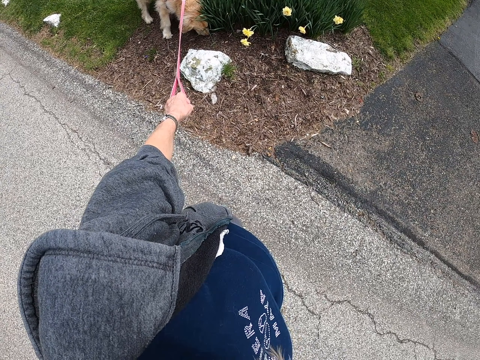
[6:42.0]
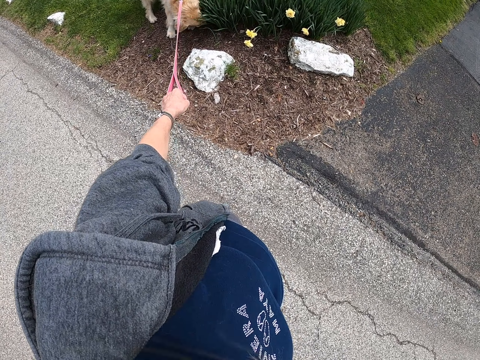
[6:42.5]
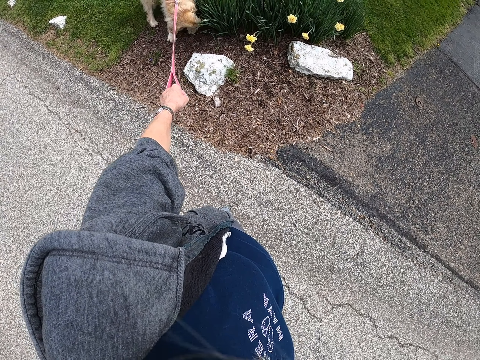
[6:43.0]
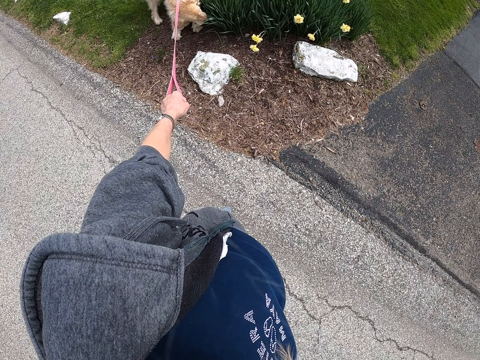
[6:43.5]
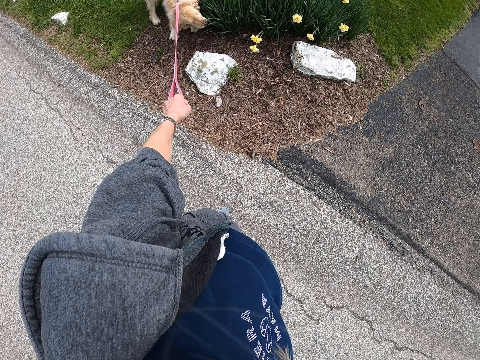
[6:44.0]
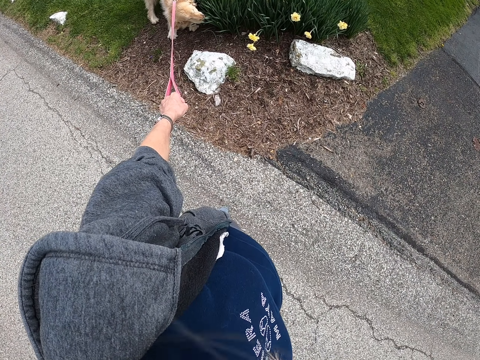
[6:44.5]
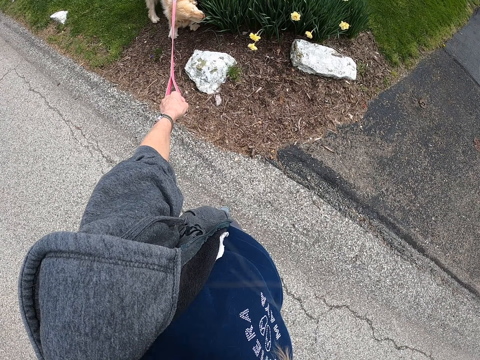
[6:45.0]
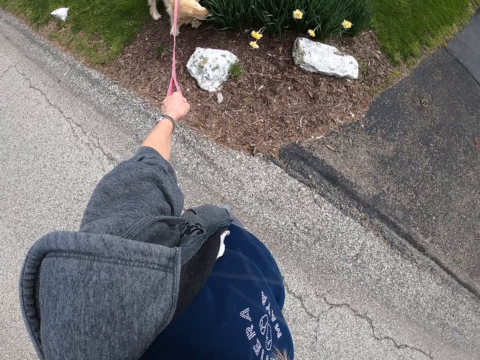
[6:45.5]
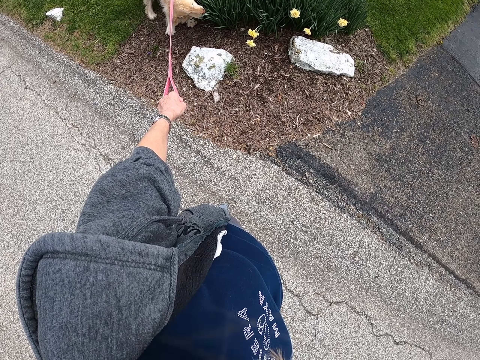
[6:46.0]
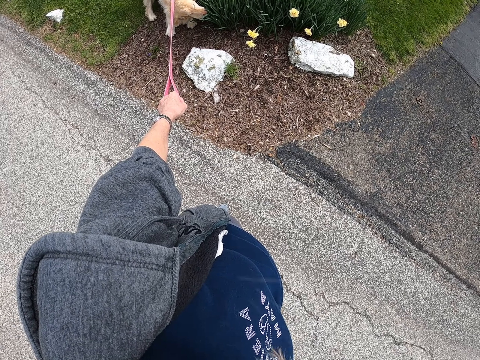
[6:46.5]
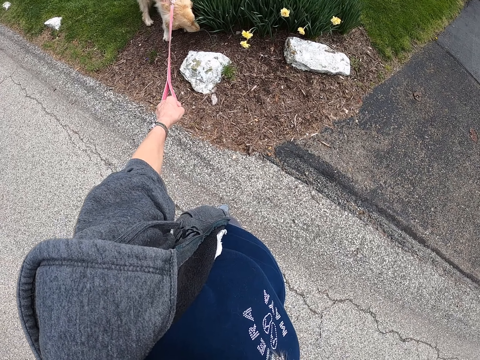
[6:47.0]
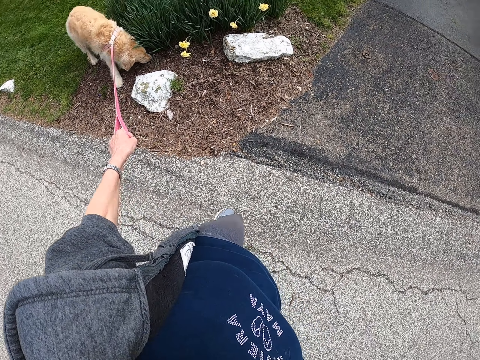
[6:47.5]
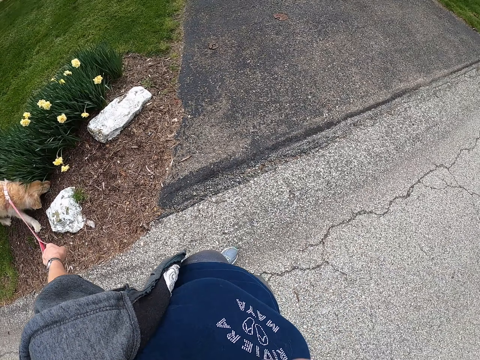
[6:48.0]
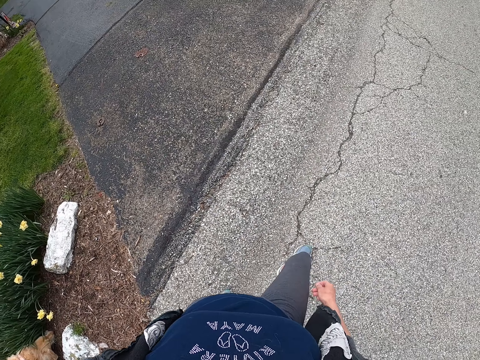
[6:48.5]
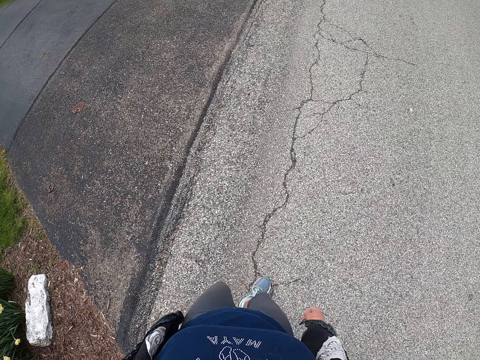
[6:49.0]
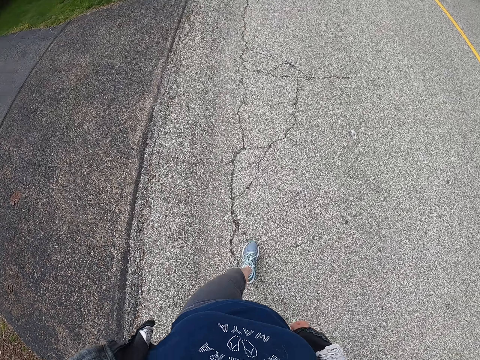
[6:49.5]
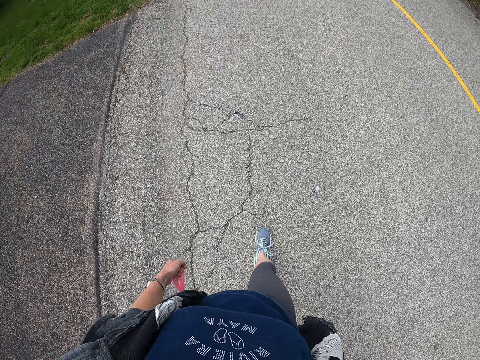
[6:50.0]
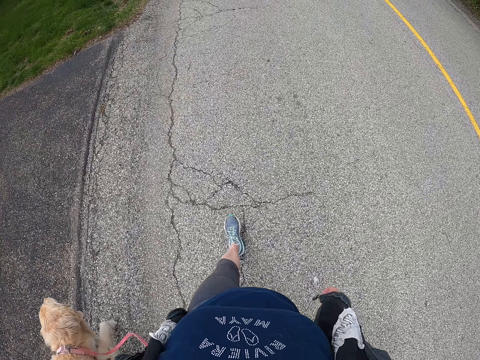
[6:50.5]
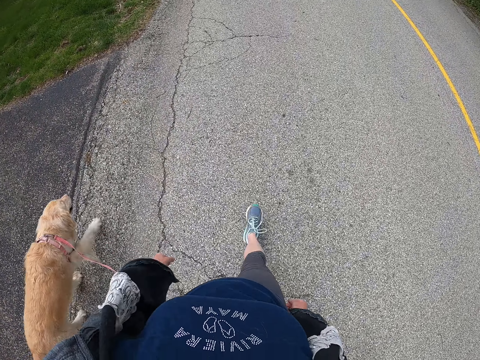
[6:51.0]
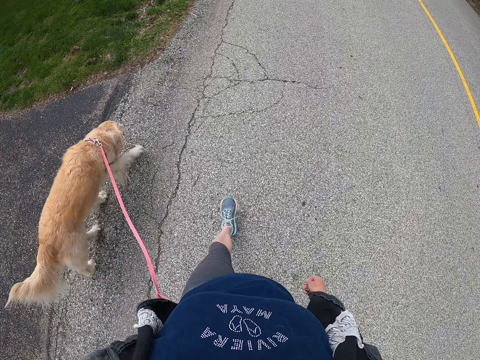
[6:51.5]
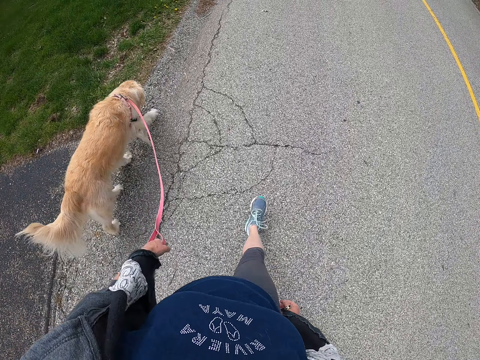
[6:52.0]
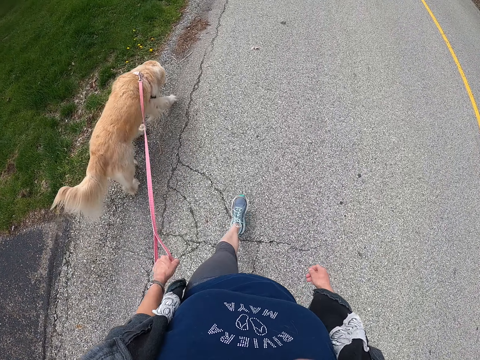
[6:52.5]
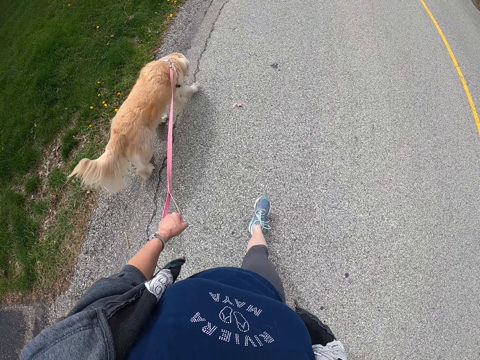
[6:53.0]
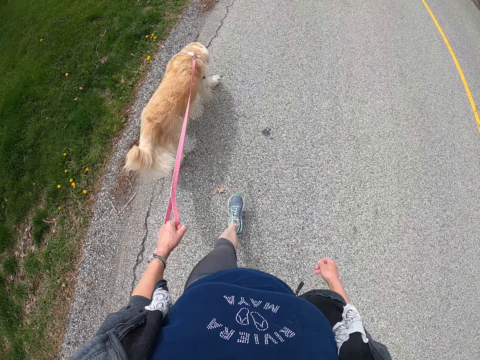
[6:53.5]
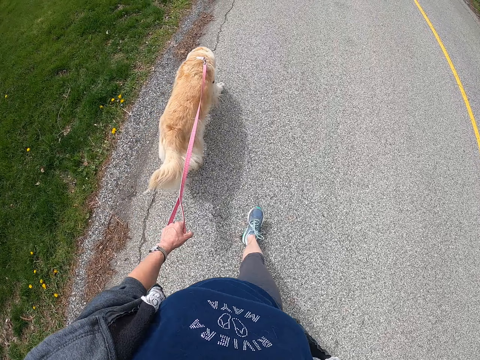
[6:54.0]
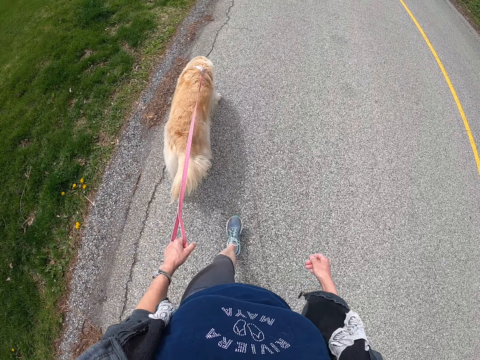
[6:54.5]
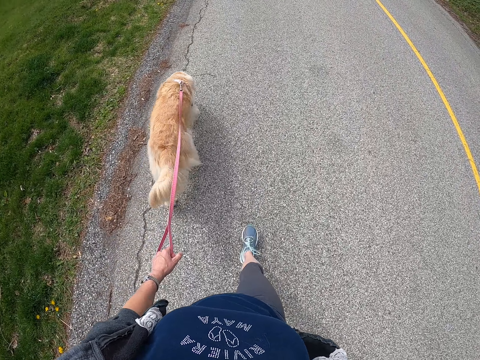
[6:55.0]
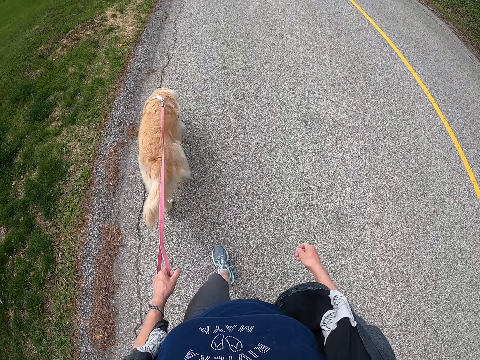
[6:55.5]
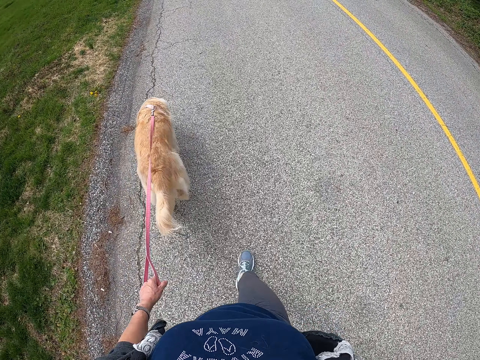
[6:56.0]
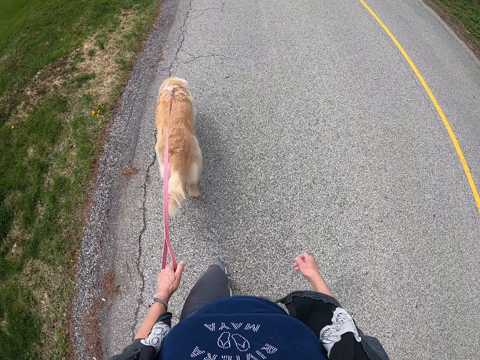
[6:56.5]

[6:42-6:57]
The camera wearer pulls the dog. They walk with the dog along the road.

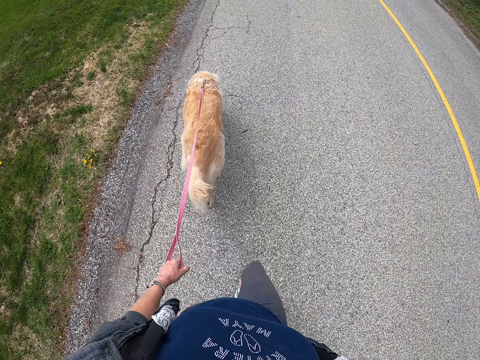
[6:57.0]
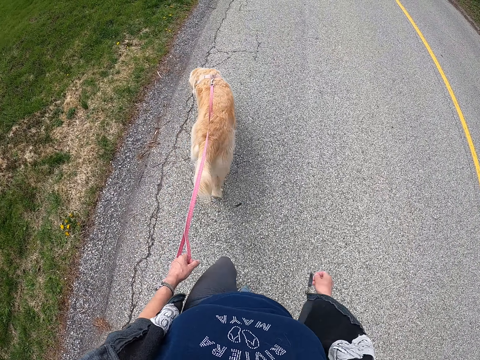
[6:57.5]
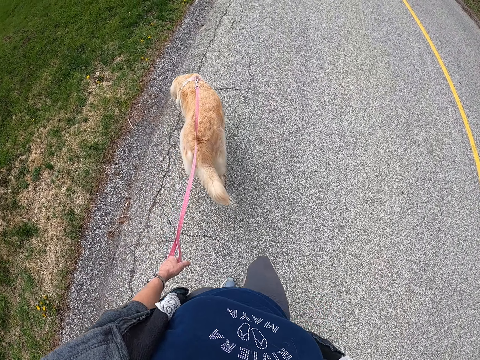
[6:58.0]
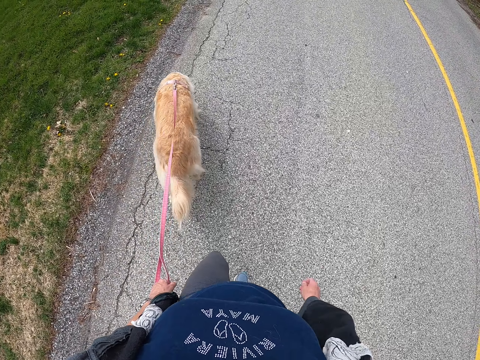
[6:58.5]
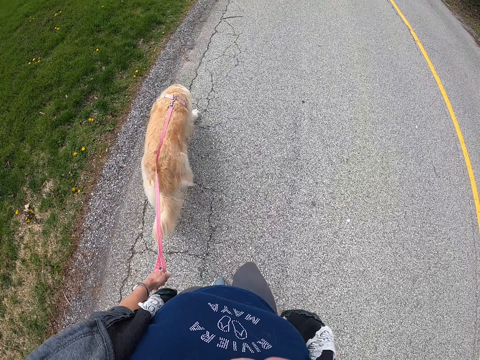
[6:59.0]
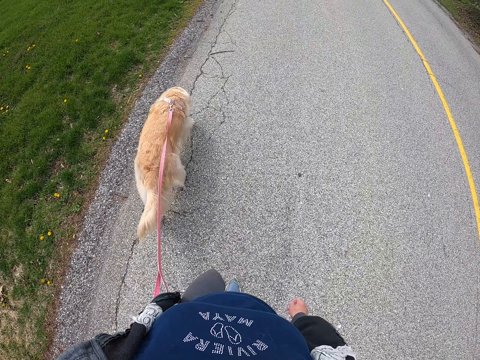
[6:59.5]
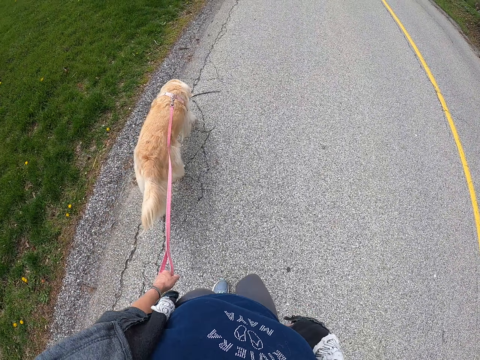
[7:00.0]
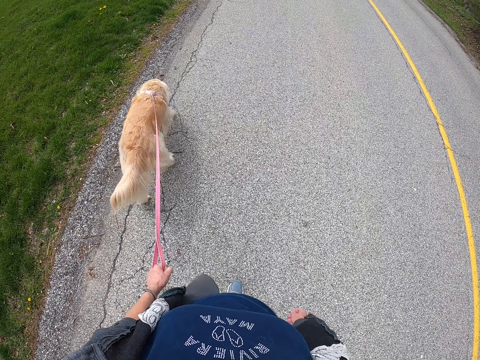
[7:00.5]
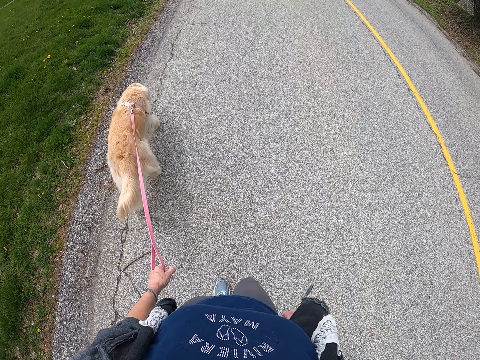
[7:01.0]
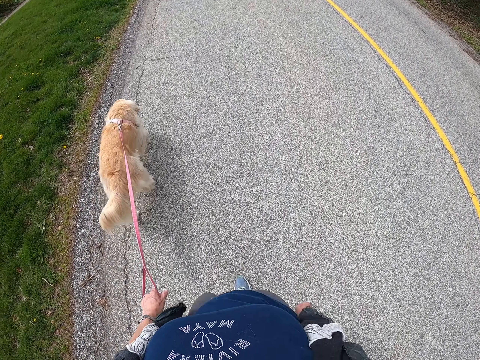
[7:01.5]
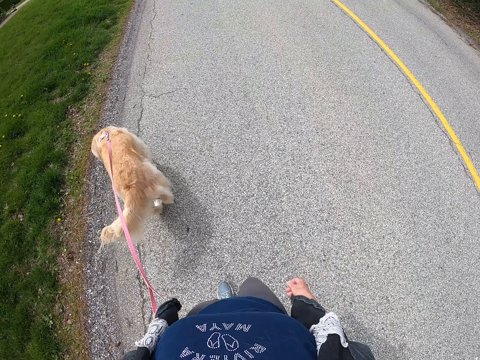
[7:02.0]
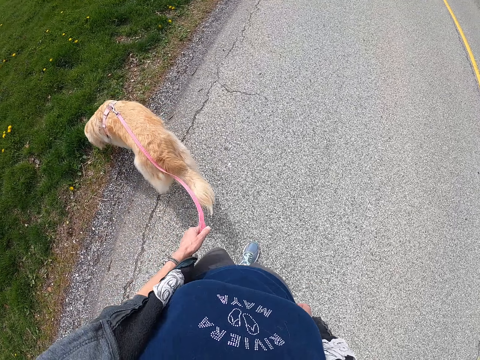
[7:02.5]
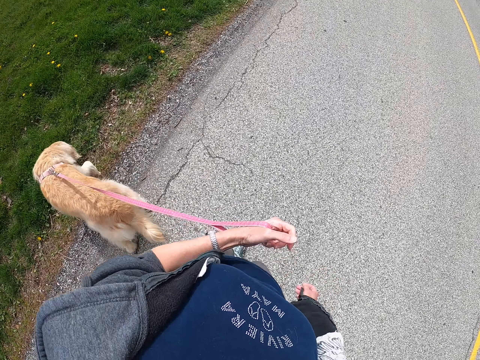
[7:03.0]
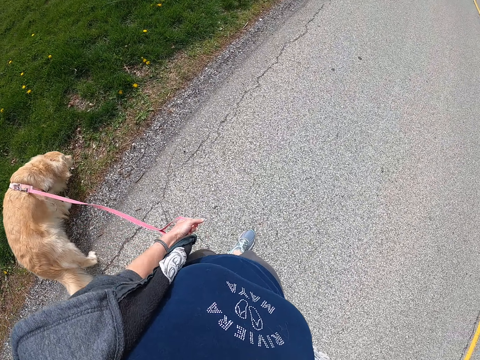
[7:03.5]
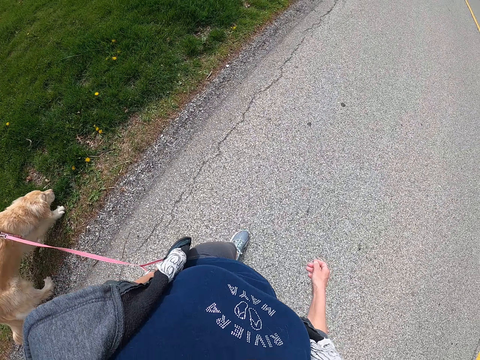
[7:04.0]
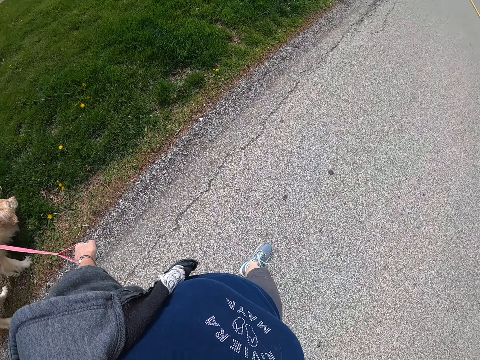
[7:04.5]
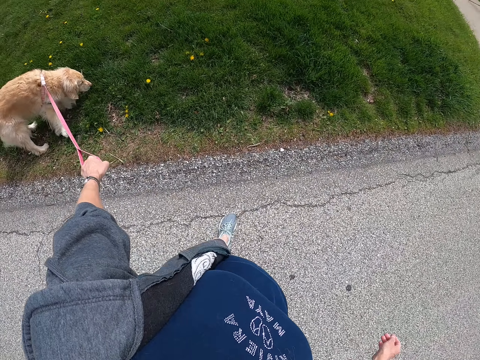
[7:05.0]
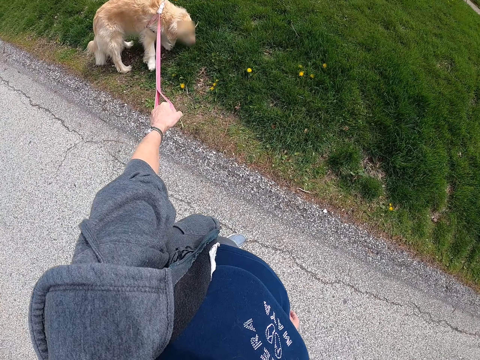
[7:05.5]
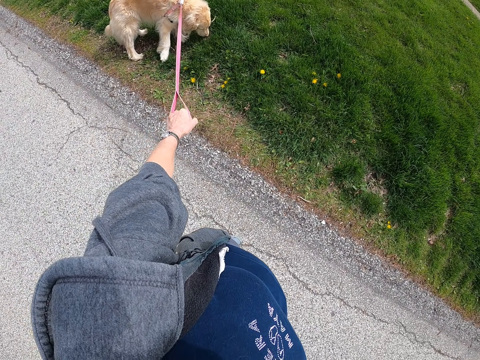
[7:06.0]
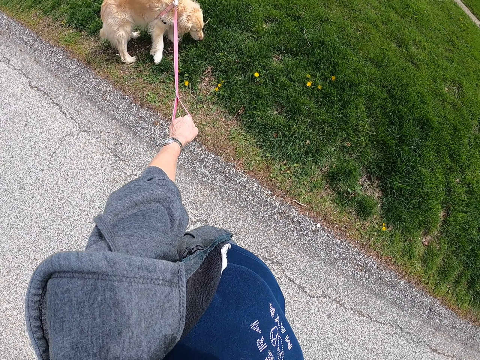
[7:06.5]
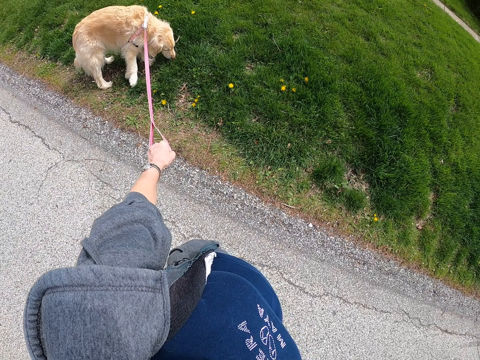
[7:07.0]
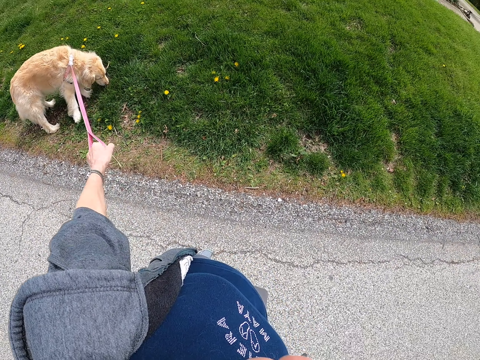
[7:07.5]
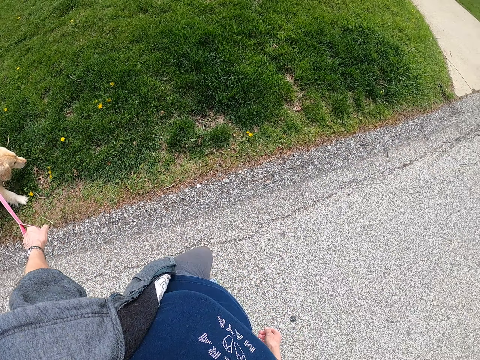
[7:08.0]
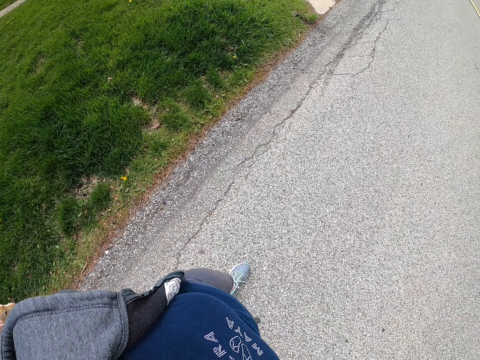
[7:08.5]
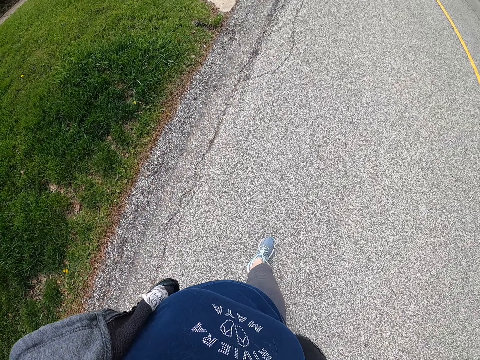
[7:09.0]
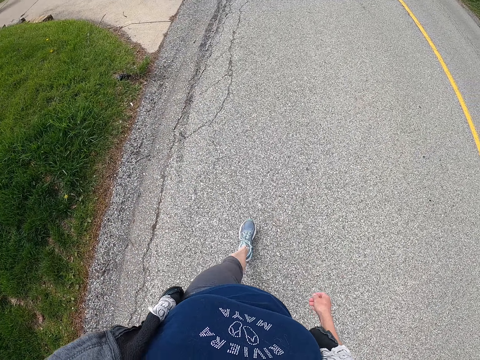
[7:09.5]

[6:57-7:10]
The camera wearer pulls the dog. They stare at the dog. They walk the dog.
